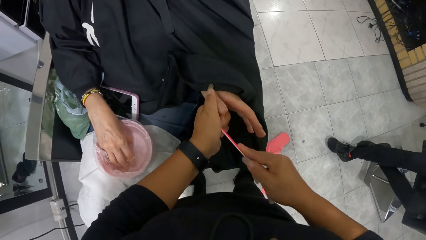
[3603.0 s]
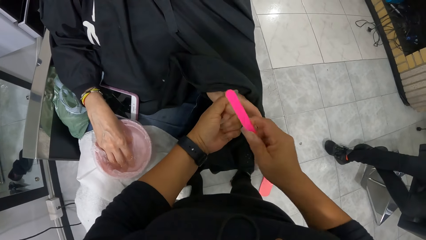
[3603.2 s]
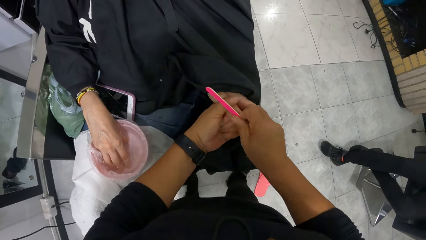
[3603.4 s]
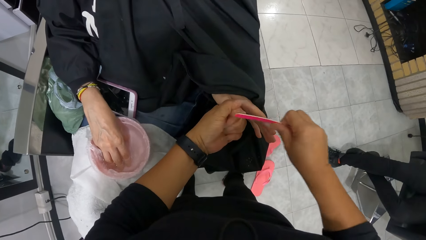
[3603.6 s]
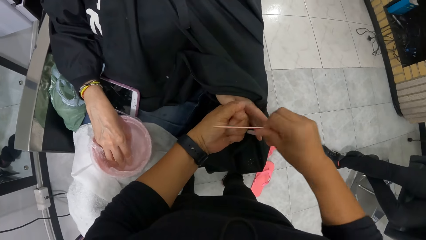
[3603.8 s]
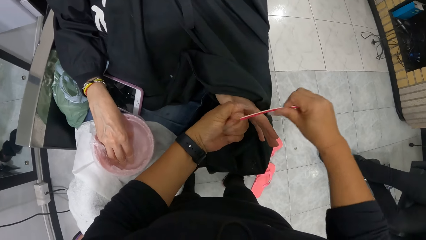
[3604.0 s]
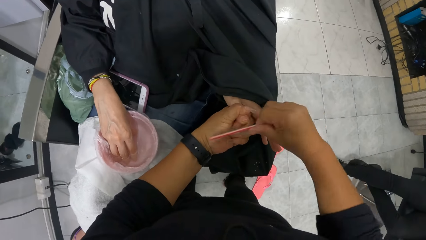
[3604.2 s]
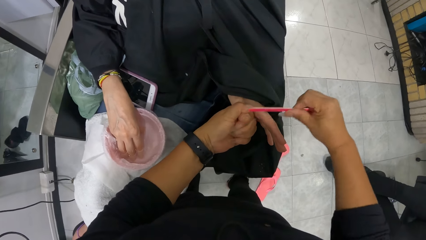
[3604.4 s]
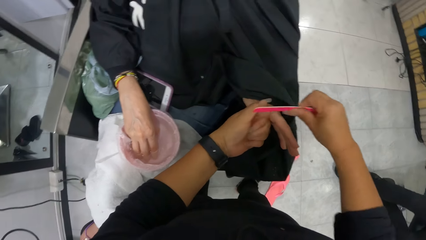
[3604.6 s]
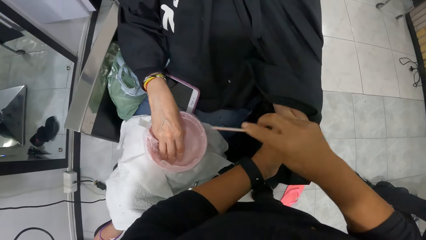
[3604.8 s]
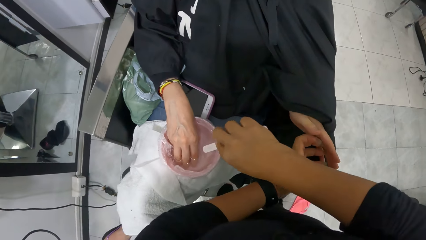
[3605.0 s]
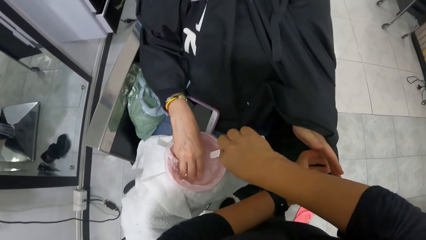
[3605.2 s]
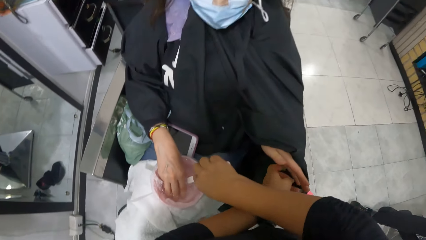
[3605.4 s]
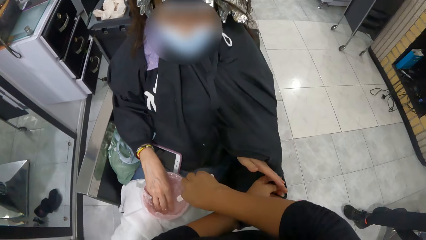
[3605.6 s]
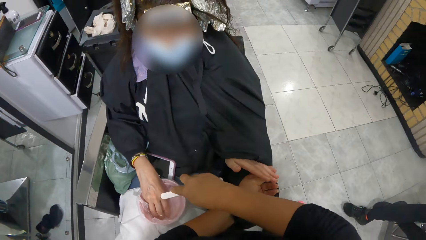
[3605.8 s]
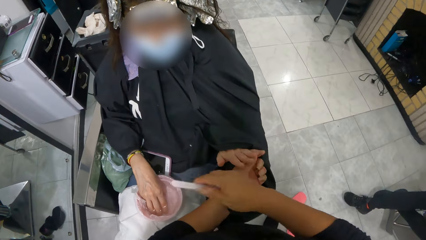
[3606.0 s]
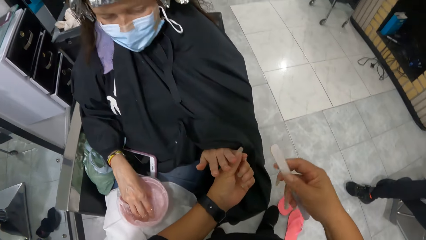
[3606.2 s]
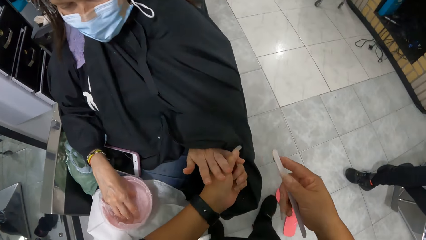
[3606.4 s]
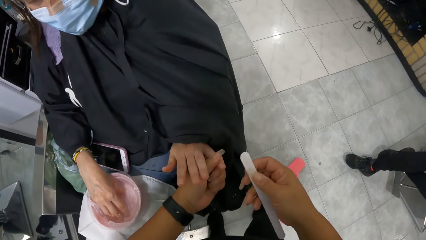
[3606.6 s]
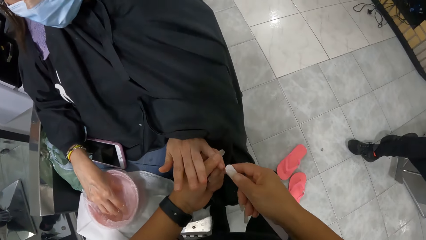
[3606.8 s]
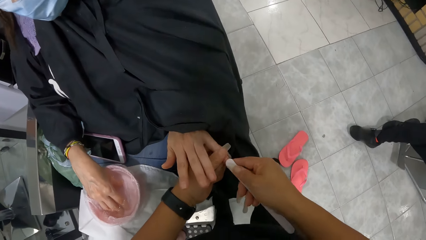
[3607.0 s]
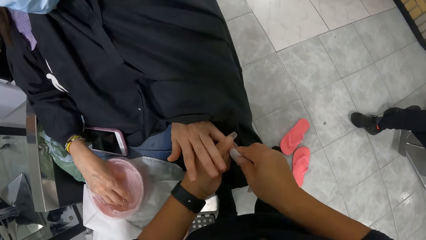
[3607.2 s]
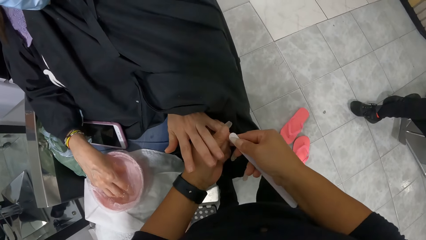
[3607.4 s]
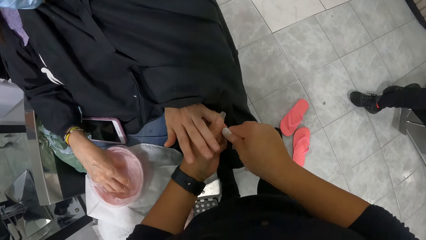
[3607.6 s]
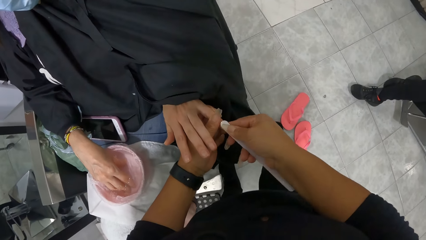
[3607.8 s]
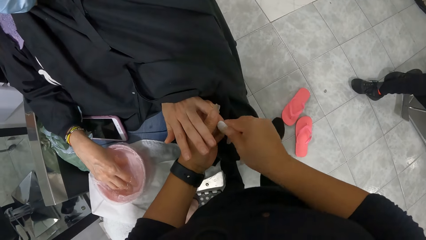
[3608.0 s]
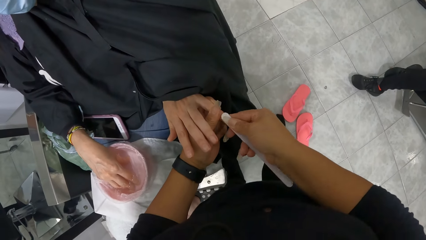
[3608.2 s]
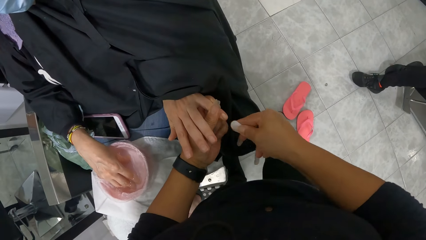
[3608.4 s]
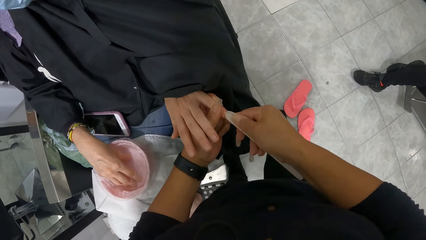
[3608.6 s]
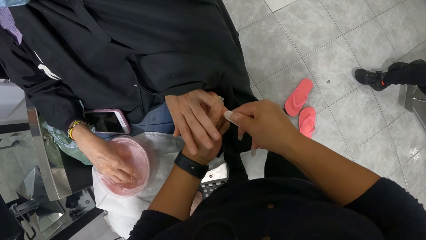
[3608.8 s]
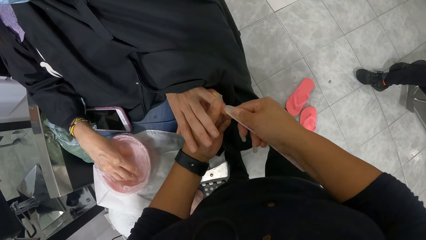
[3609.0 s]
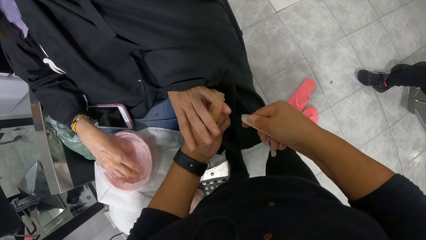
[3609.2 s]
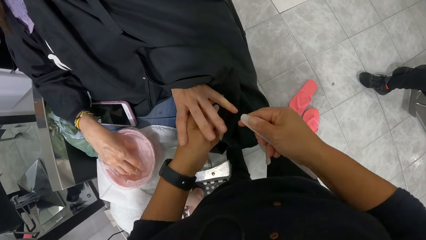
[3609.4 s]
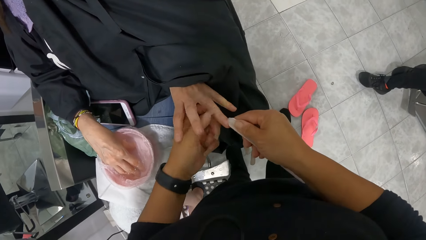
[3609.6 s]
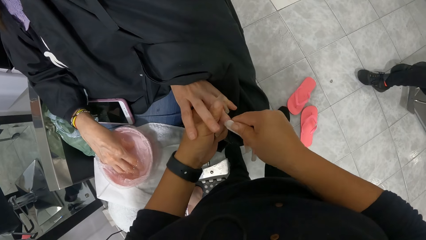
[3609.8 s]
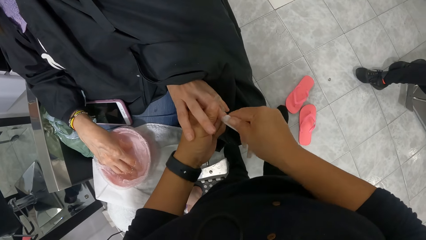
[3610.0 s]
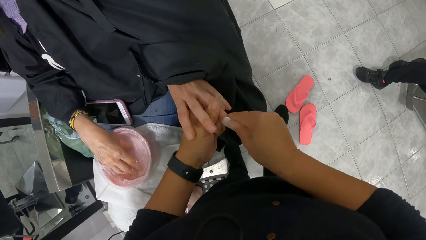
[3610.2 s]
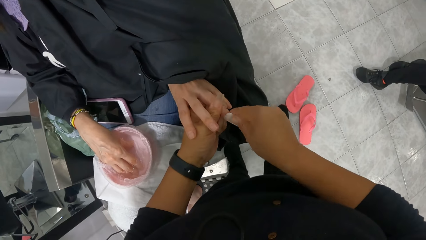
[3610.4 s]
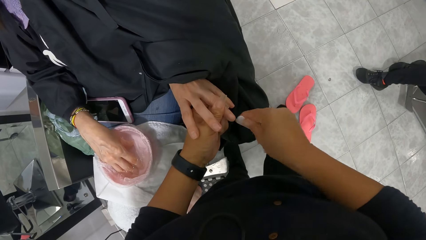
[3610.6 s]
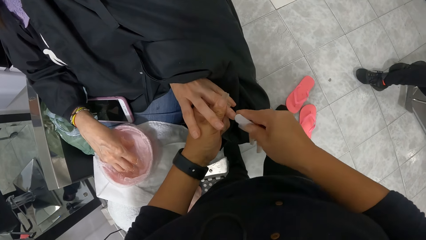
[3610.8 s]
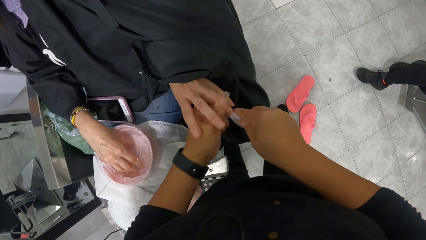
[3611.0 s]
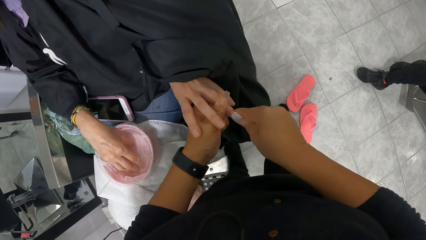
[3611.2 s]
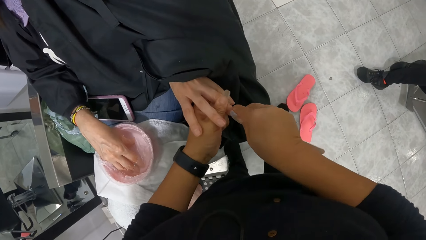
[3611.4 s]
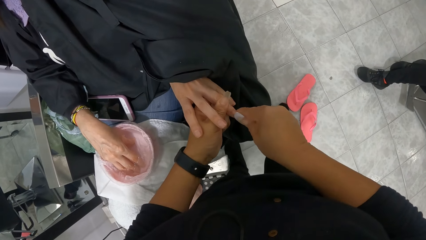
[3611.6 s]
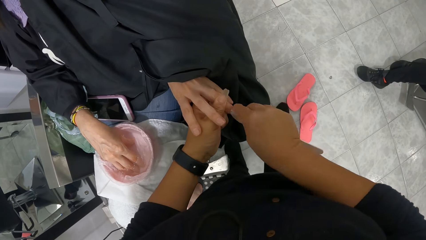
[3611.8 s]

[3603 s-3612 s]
The camera wearer dips the nail file in her right hand into the bowl of water on the woman's thighs. She rinses a nail polisher in water. She files the woman's left fingernails with the nail file in her right hand.

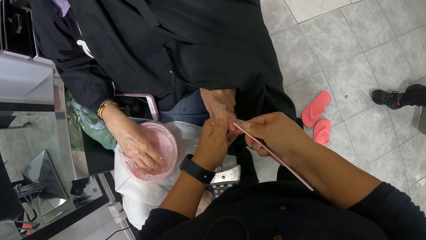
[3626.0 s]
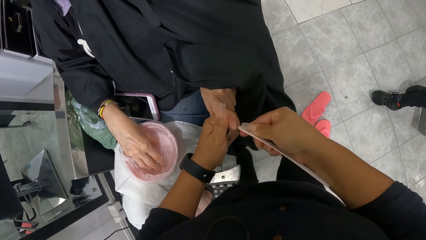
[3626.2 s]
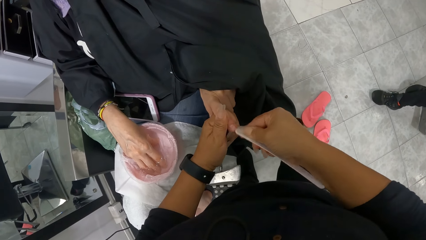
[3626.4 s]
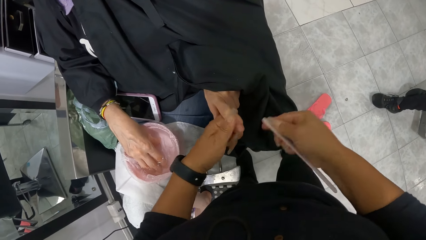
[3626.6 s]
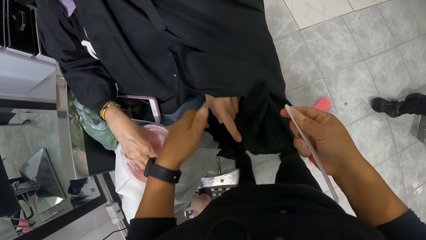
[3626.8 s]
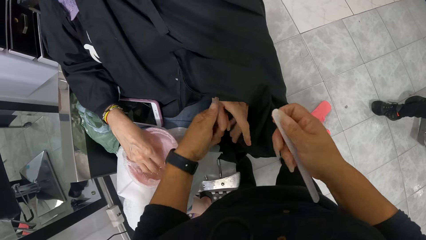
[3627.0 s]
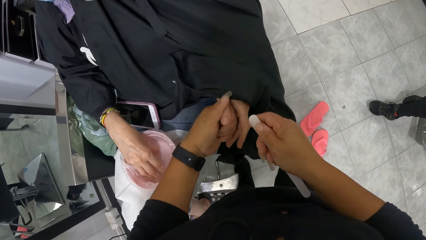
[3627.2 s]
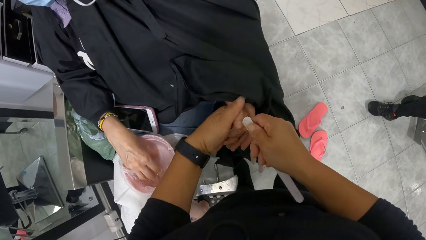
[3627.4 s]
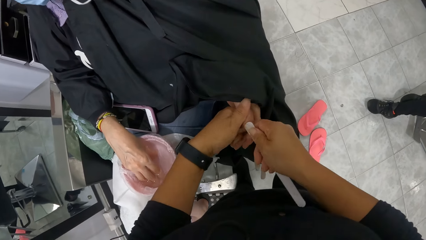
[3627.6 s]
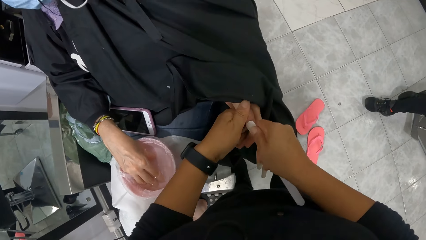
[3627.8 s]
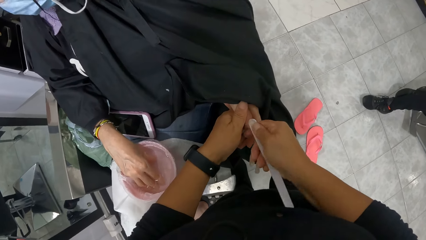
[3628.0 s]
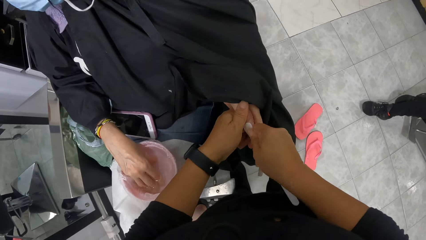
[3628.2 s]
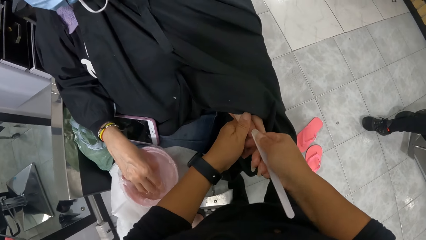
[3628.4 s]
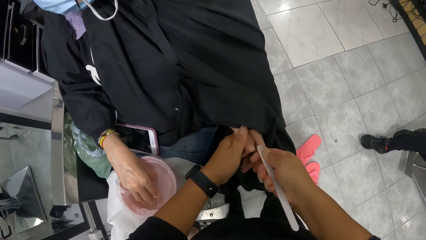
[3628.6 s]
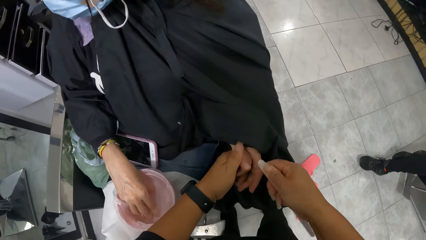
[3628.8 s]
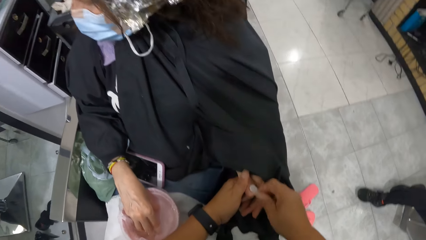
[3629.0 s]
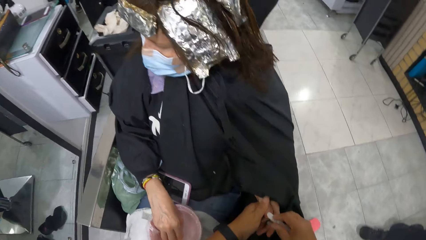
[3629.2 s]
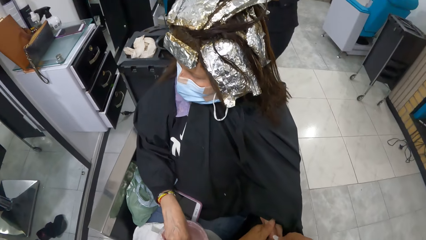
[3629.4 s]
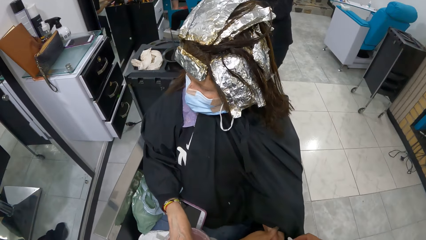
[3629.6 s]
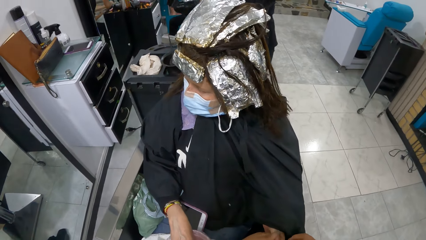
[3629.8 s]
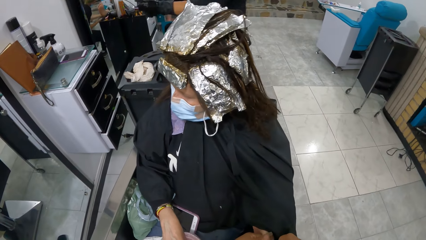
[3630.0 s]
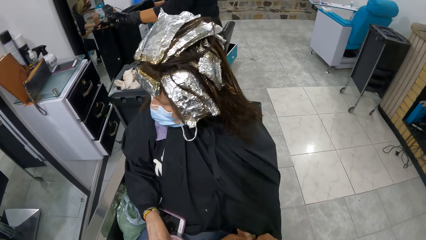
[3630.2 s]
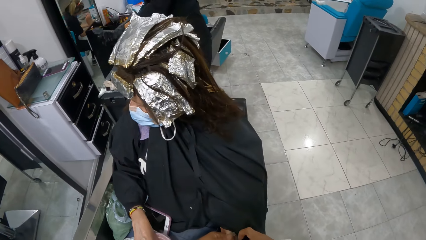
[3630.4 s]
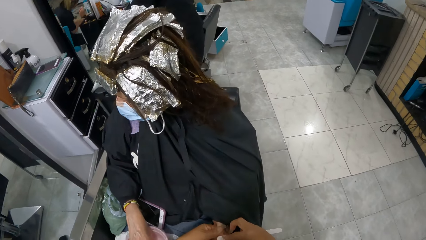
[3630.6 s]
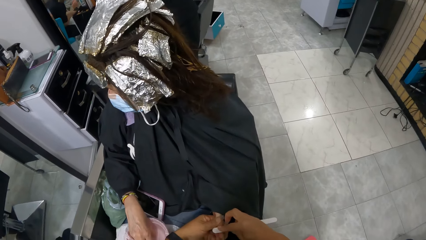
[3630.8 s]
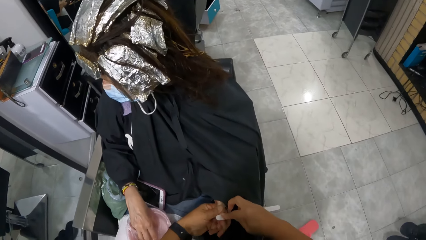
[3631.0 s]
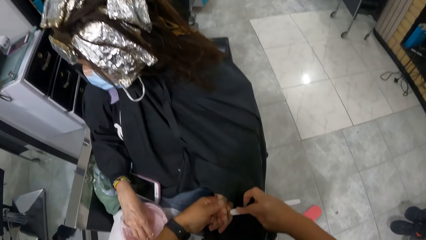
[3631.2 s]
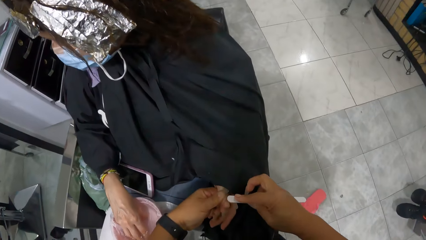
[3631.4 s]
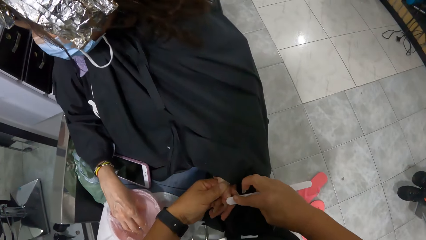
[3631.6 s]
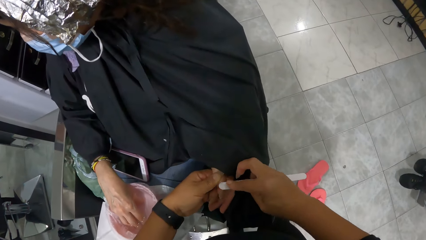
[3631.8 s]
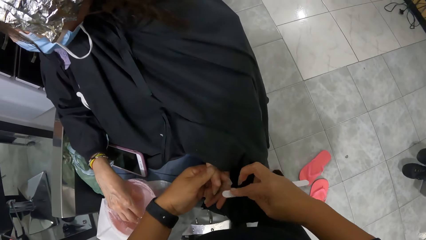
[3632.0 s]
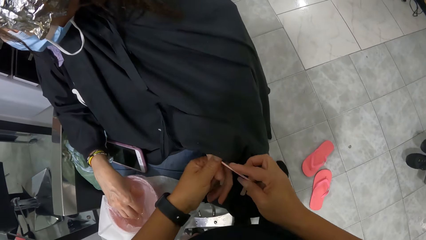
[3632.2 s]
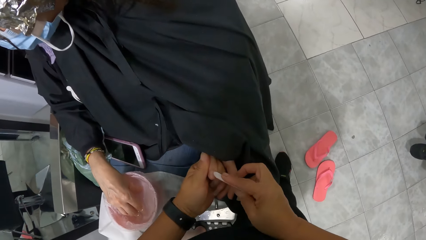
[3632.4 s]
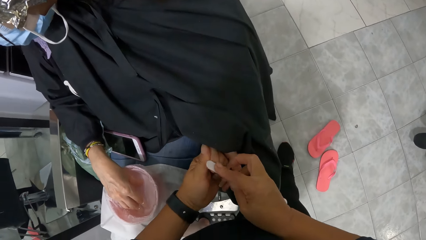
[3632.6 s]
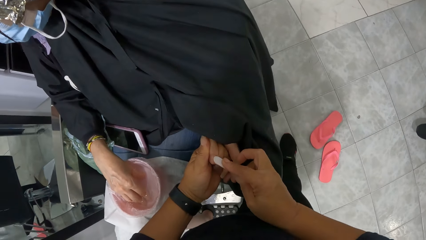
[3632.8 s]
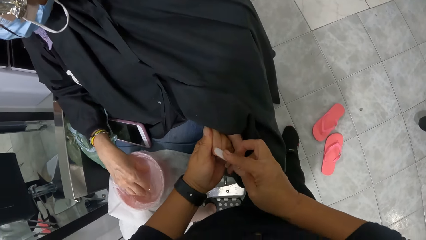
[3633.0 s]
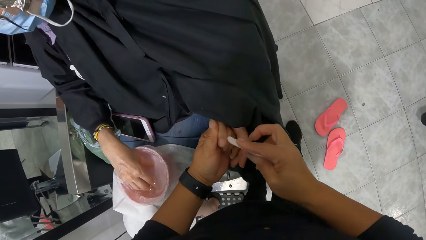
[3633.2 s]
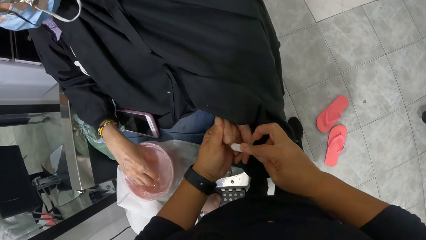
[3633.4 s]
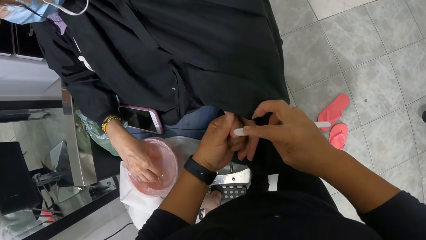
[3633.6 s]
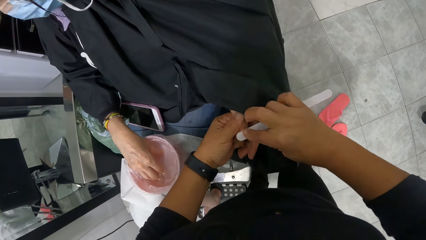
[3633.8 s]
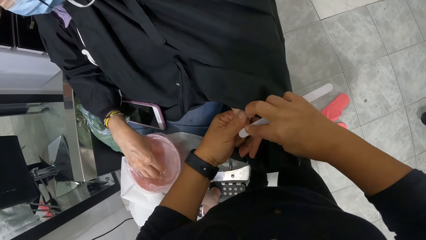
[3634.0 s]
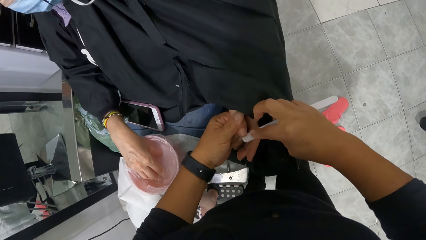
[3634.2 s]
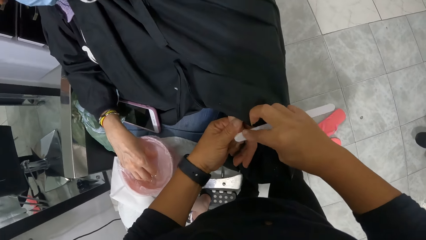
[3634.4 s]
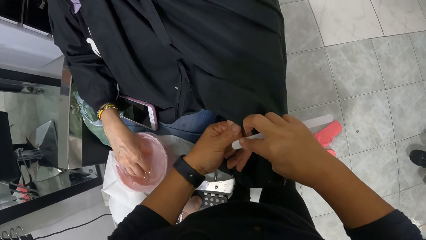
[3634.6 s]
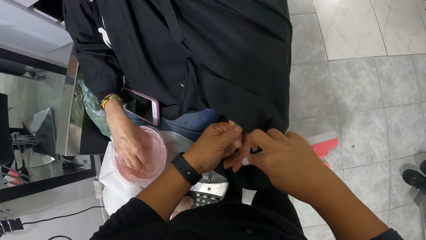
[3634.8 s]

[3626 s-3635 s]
The camera wearer polishes the nail of a person with a nail polisher. They stare at the head of the person. They polish the nail of the person with the nail polisher.
